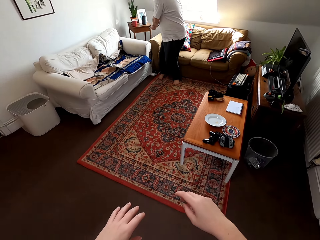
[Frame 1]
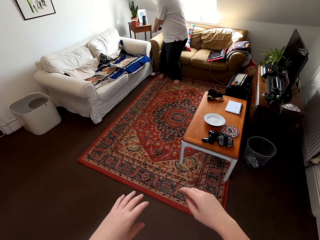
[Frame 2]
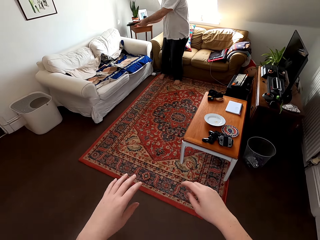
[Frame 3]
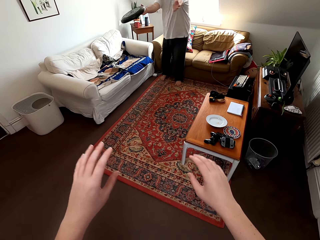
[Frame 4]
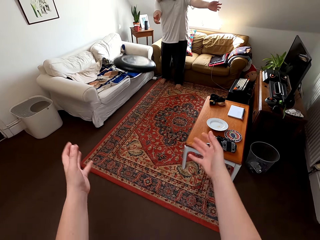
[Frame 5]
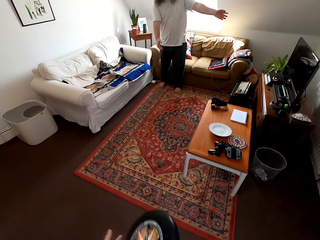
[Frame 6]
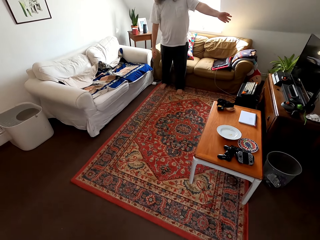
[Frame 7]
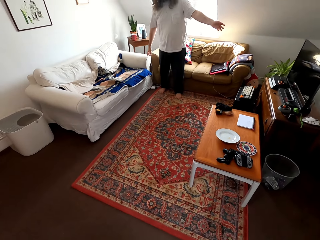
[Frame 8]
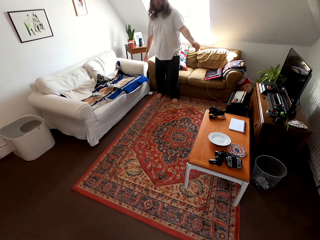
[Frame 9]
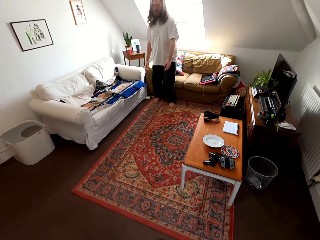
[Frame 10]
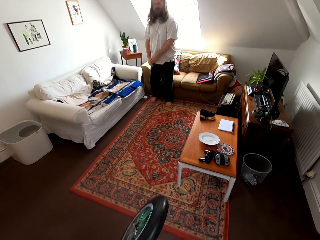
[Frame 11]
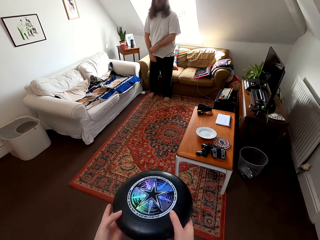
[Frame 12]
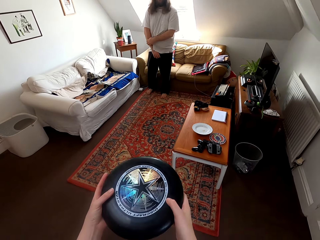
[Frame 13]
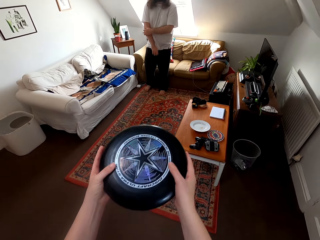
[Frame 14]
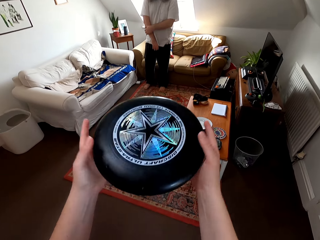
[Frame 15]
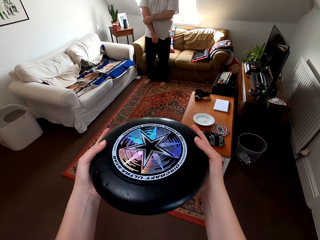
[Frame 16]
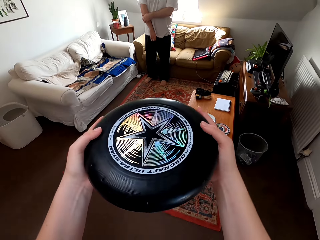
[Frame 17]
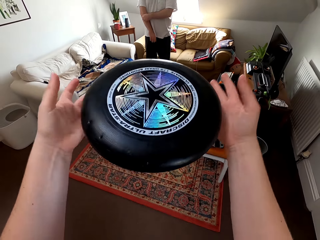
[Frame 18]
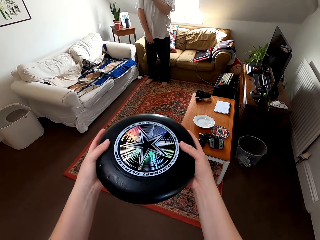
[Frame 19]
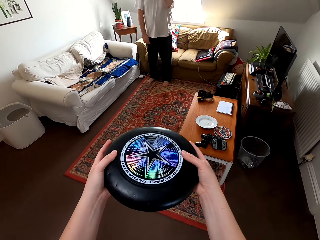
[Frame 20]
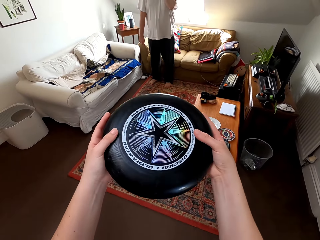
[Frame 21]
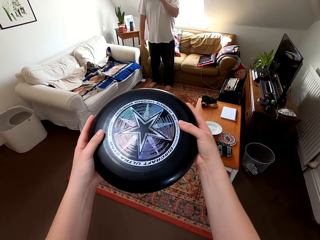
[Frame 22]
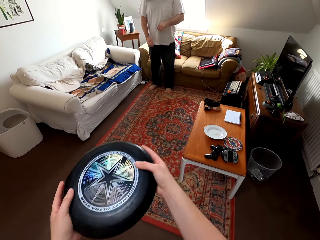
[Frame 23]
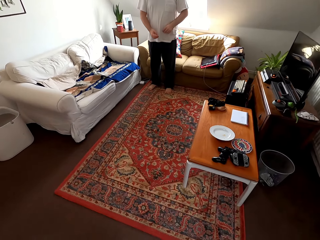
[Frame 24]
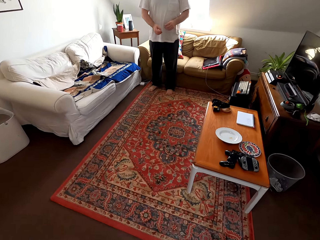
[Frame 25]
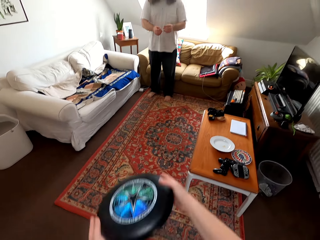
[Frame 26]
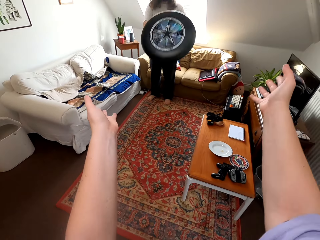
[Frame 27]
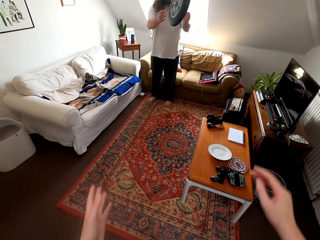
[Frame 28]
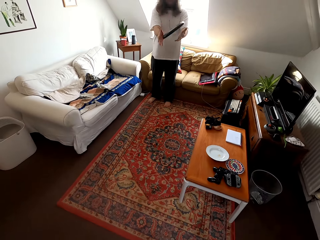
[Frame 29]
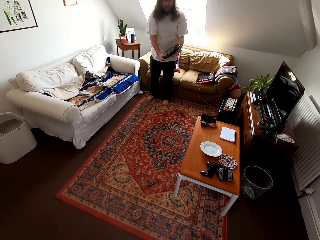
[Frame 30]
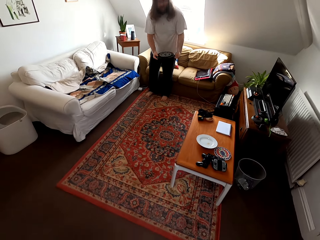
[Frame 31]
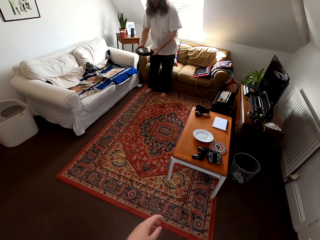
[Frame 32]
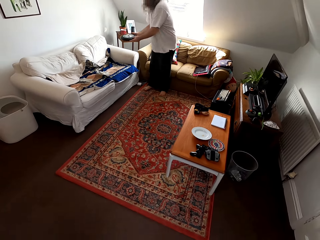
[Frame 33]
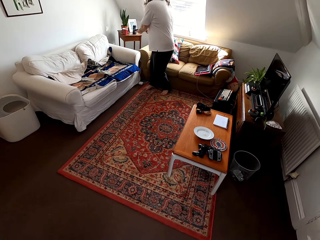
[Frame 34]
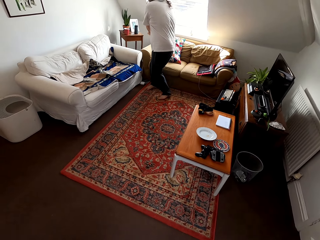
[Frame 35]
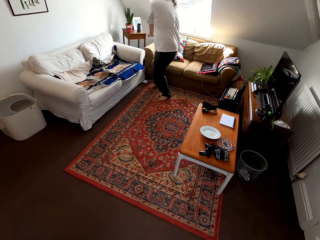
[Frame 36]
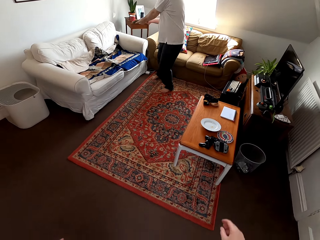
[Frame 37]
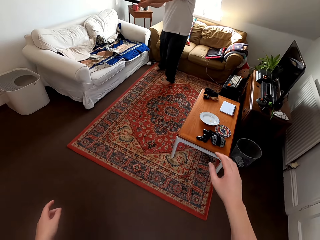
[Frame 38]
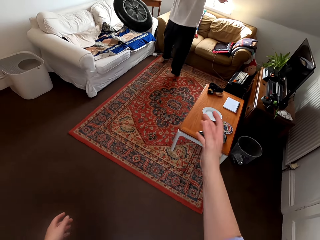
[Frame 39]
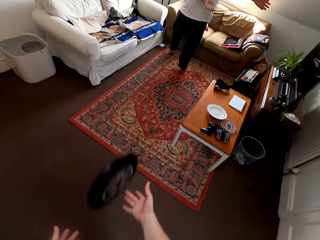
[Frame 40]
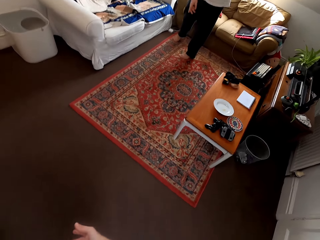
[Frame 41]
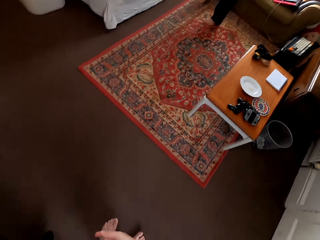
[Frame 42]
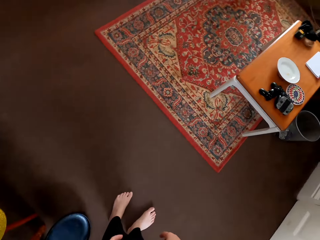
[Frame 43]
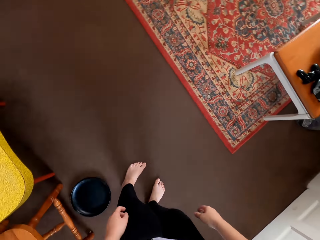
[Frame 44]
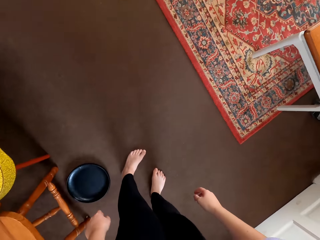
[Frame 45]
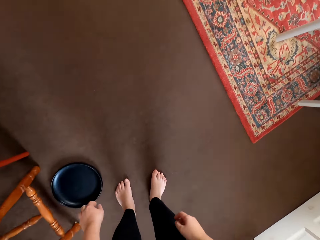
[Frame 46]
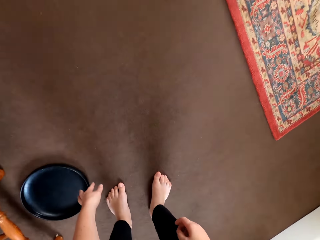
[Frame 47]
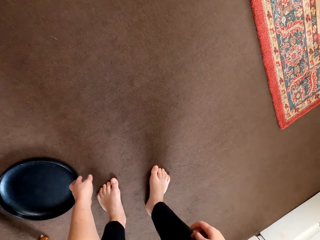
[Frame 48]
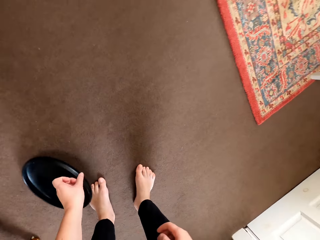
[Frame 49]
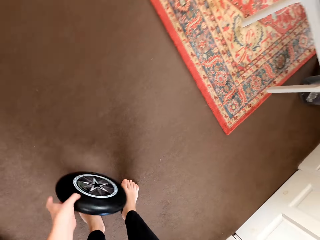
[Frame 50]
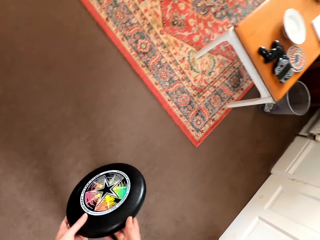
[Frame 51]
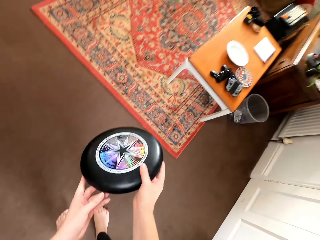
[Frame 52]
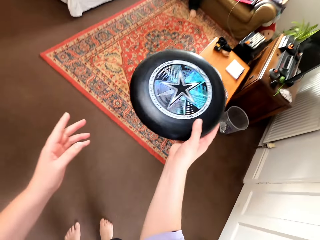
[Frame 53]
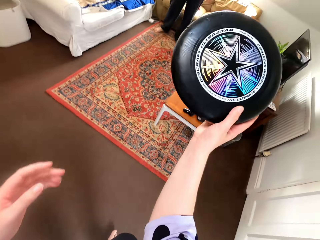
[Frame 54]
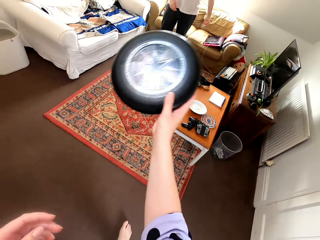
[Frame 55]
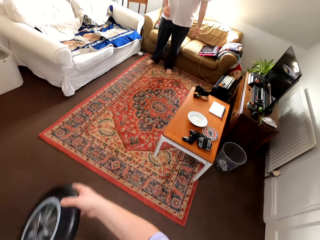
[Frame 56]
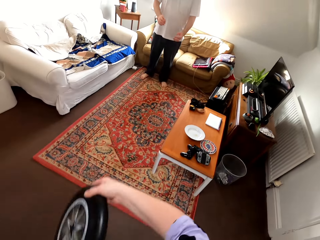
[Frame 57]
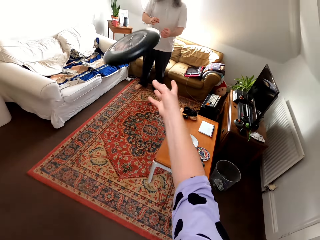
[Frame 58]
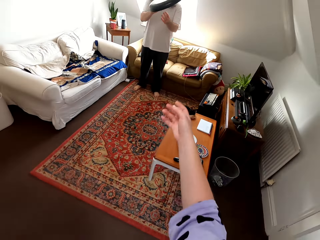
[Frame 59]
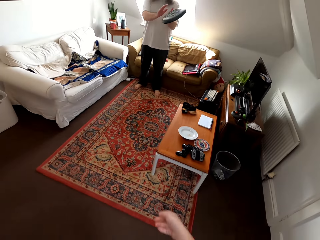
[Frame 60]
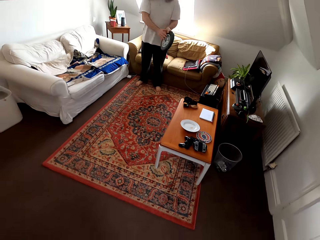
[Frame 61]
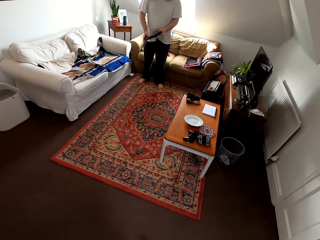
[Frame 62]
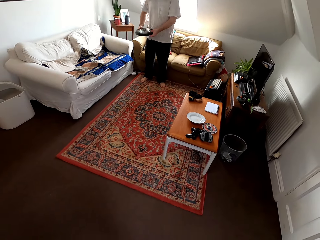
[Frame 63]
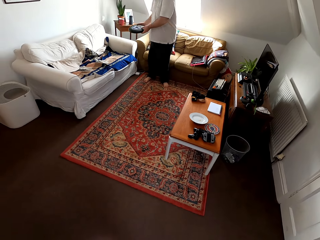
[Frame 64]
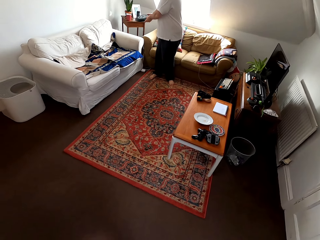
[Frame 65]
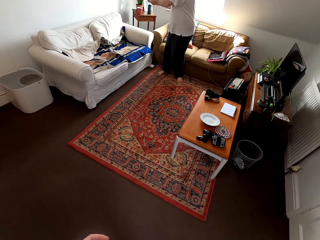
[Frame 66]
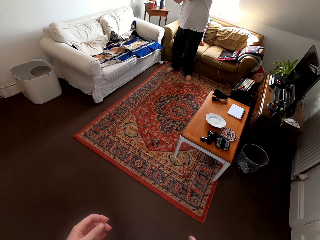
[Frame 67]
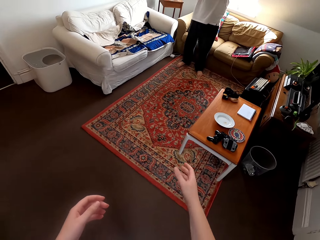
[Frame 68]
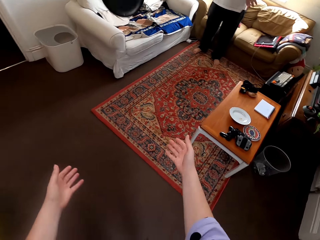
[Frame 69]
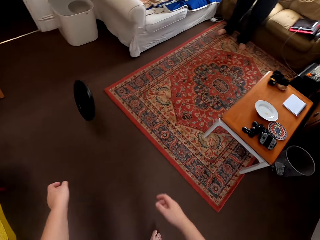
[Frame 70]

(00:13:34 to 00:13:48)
A man plays catch with the camera wearer. The camera wearer talks to the man. They play catch with the man. They bend towards the floor. The man talks to the camera wearer. The camera wearer picks up the disc or frisbee. They stand up. They play with the man using the frisbee.

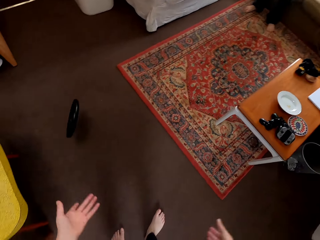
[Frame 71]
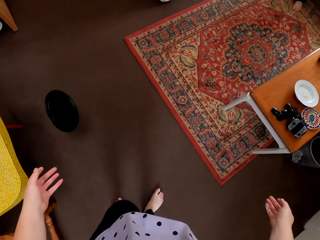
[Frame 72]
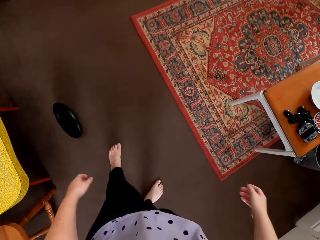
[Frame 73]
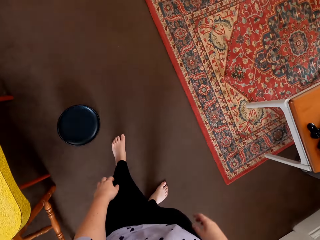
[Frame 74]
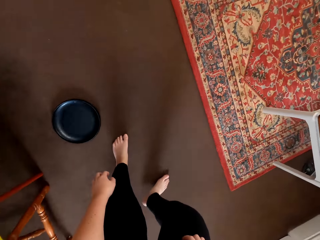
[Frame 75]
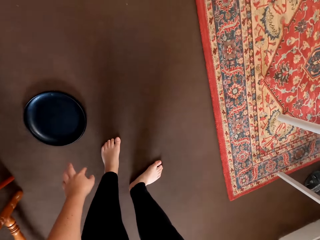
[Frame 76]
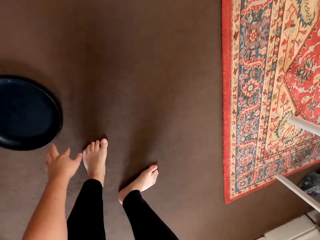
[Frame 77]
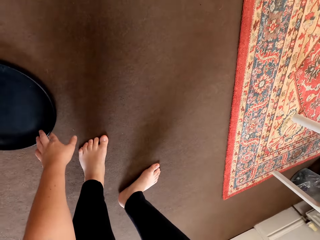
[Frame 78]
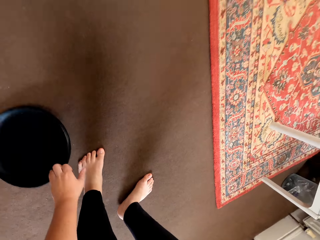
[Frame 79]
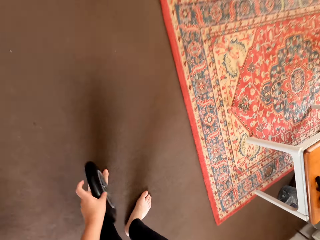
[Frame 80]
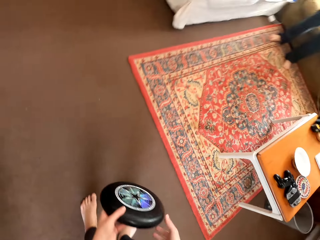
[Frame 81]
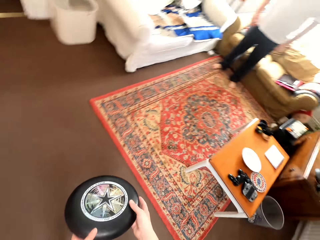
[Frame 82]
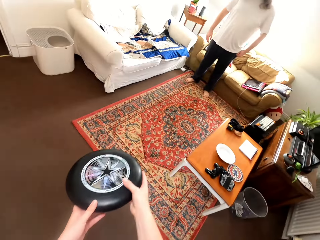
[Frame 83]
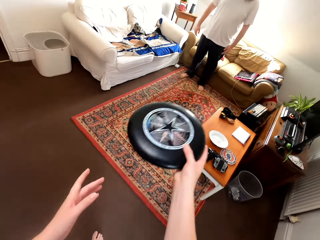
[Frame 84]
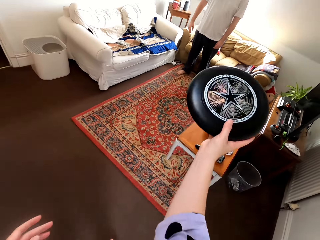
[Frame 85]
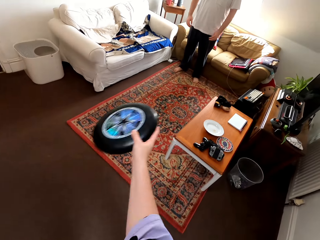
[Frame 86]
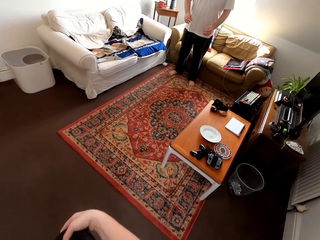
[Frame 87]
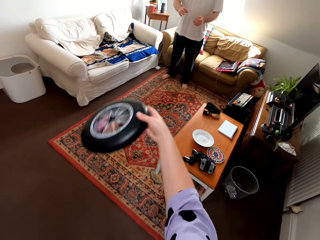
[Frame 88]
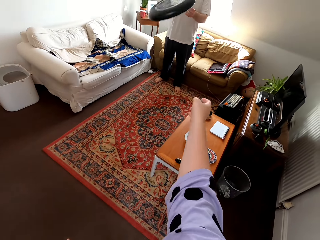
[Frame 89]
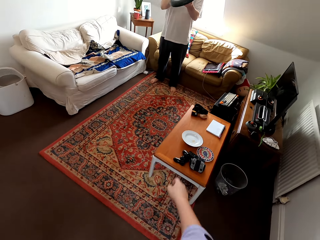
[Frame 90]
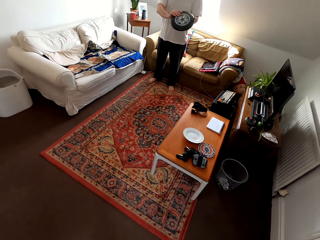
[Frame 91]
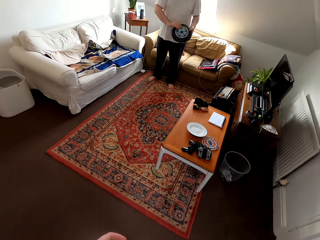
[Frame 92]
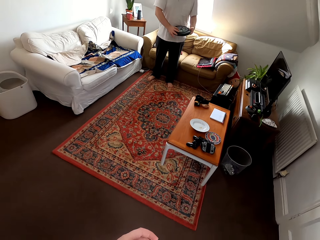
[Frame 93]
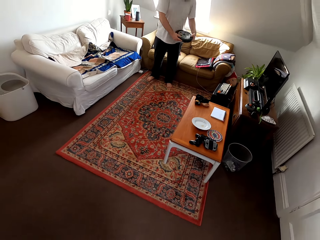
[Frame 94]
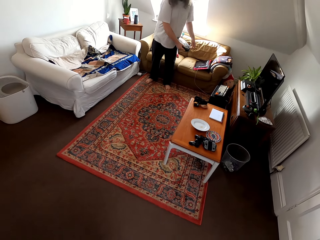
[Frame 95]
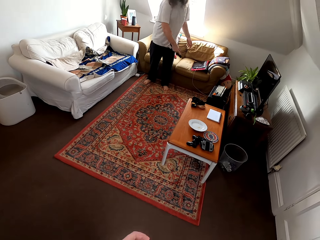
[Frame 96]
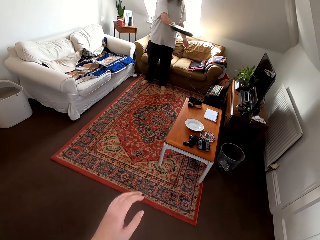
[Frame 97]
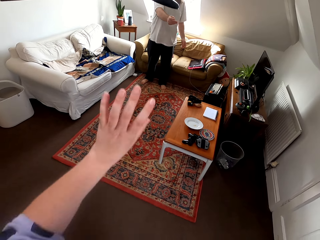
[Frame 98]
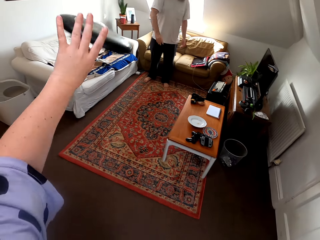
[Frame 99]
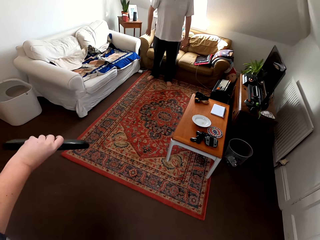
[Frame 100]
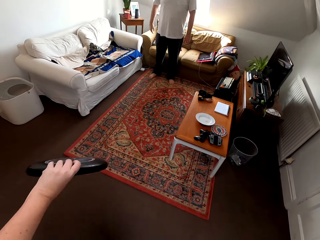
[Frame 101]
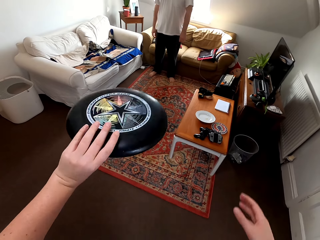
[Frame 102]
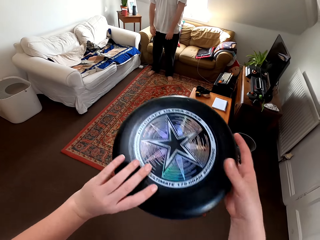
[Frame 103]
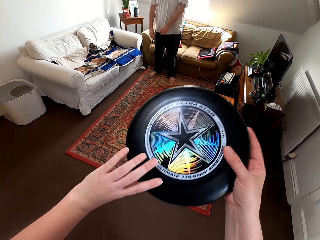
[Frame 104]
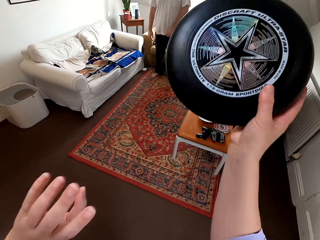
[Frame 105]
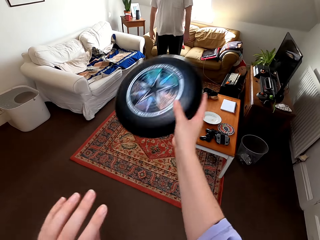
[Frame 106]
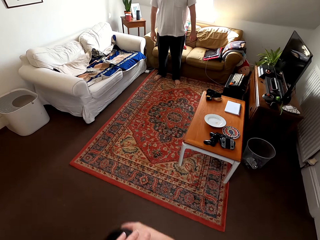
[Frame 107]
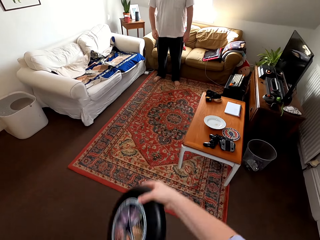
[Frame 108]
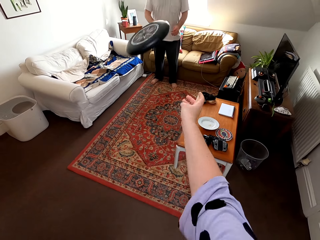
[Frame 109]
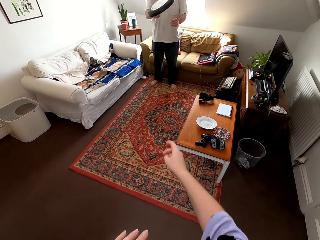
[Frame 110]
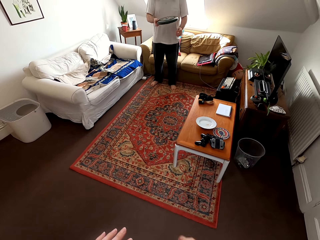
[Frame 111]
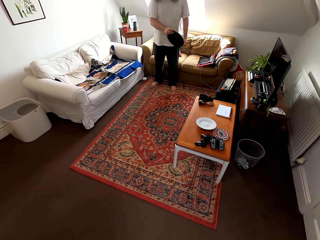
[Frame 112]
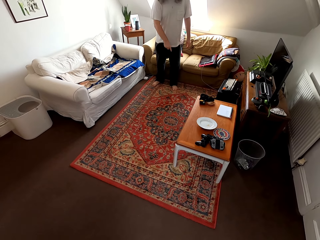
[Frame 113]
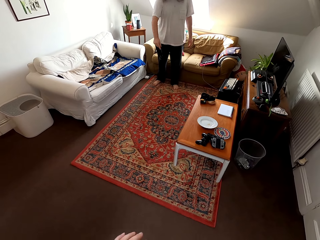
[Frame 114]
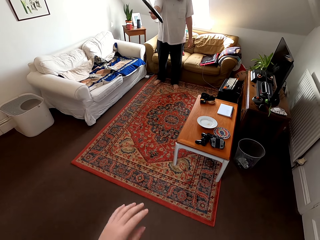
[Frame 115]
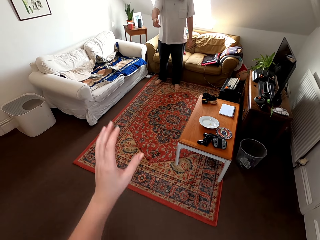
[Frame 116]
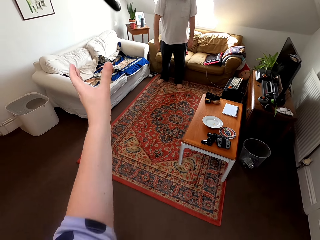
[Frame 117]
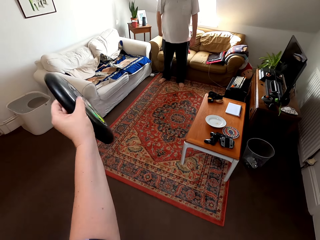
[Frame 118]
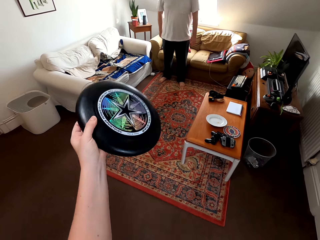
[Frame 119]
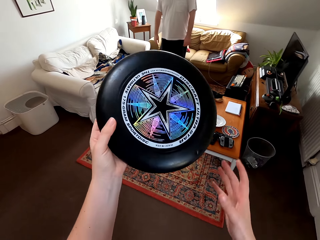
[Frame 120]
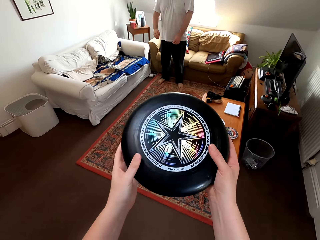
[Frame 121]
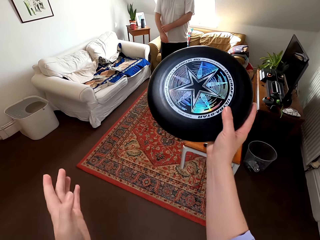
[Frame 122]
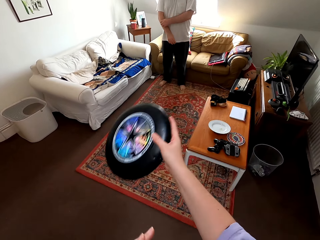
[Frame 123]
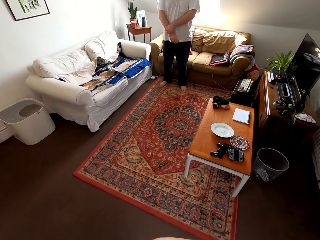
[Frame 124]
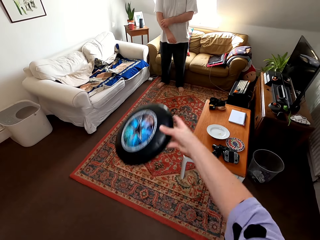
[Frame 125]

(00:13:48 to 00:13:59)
The camera wearer bends towards the floor. They pick up the disc or frisbee. They stand up. They play with a man using the frisbee.
